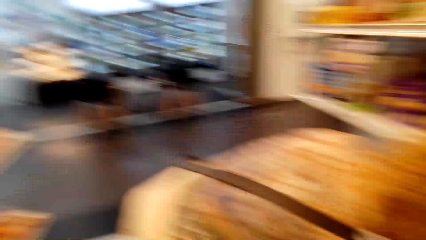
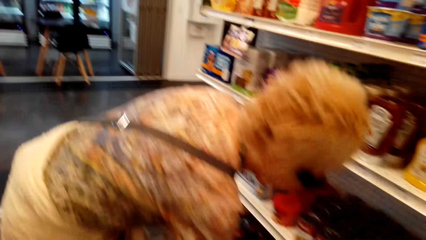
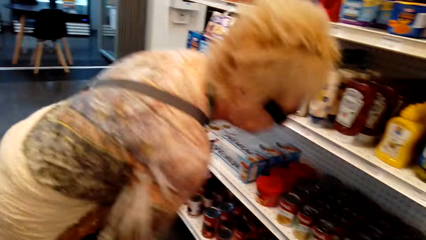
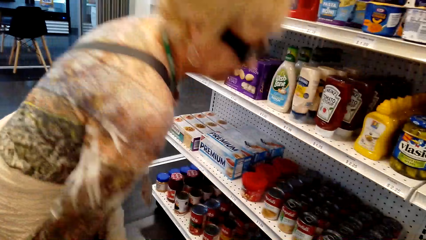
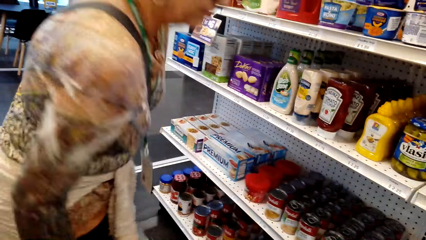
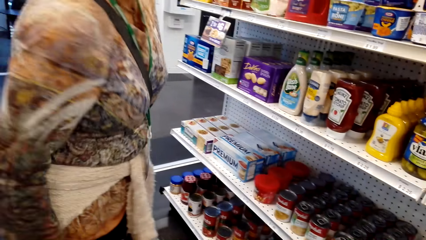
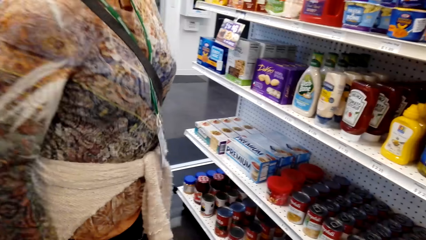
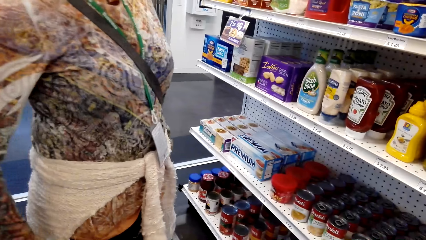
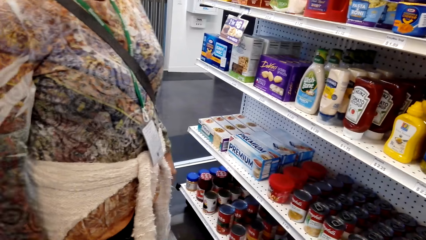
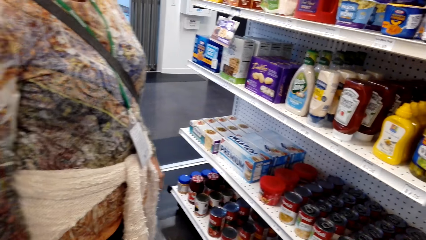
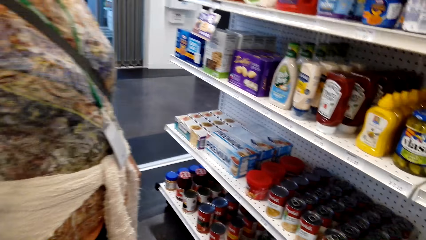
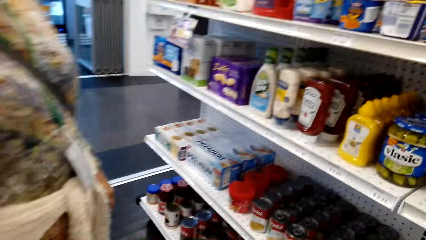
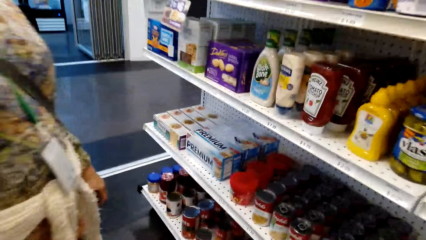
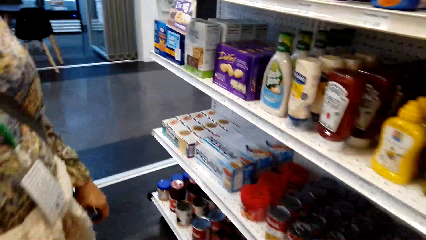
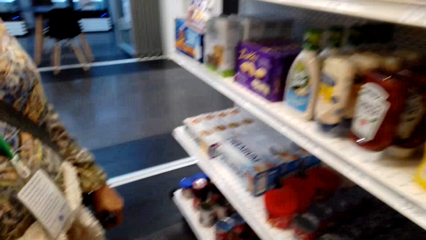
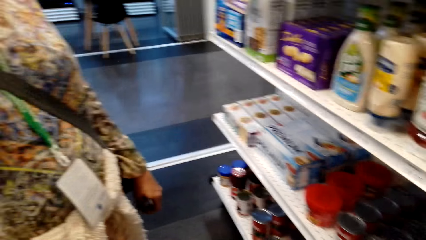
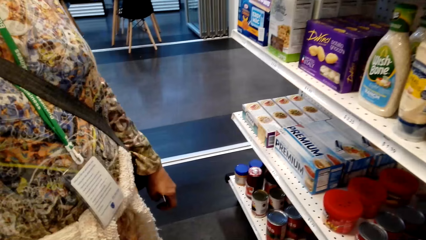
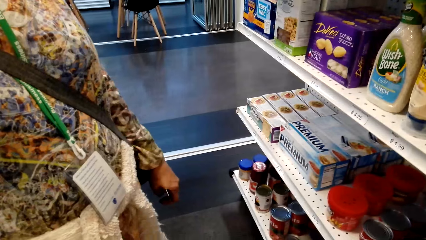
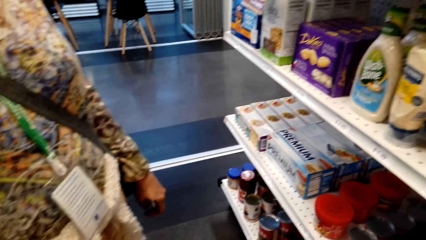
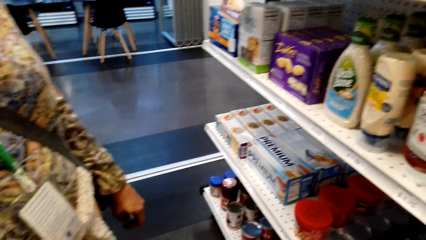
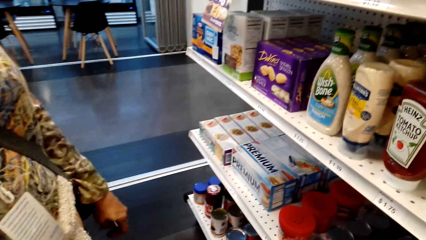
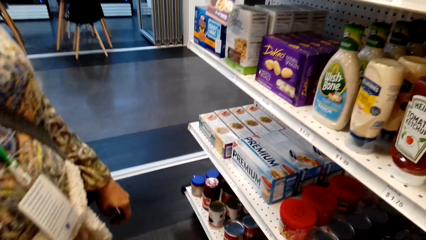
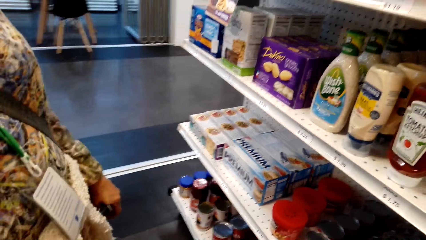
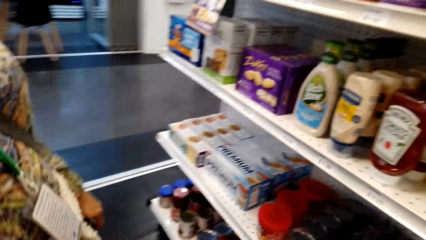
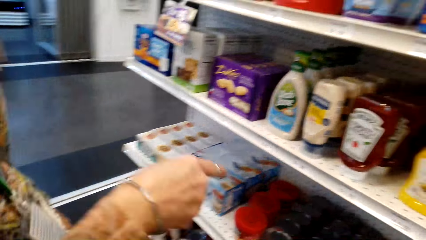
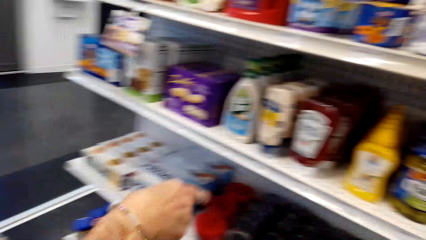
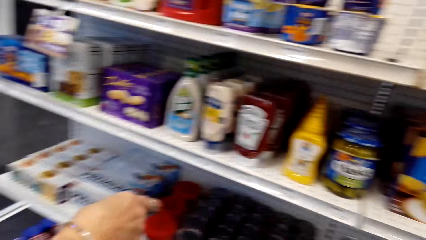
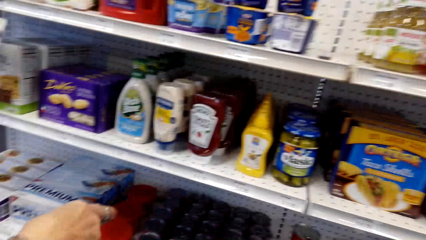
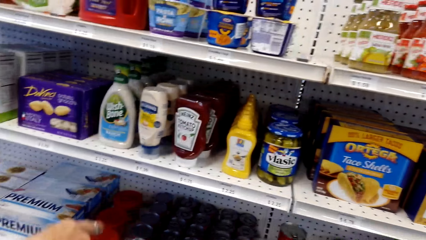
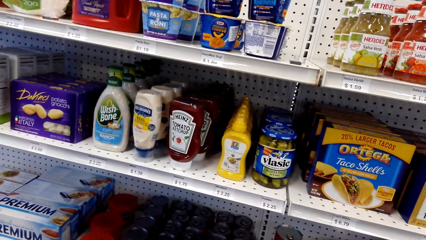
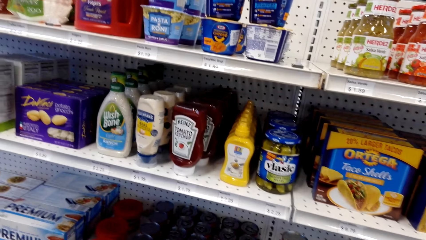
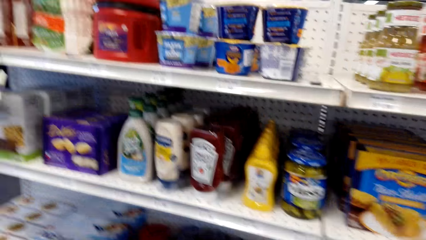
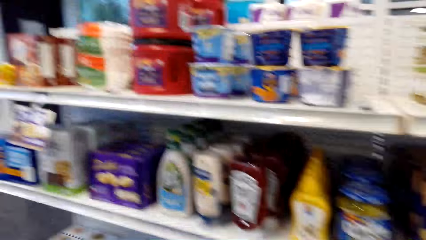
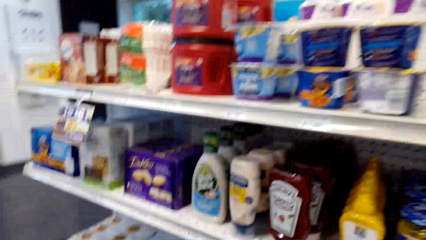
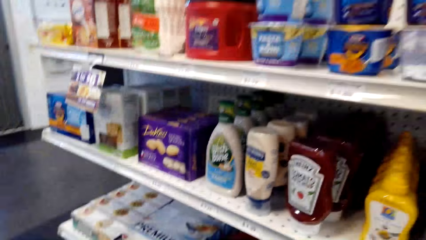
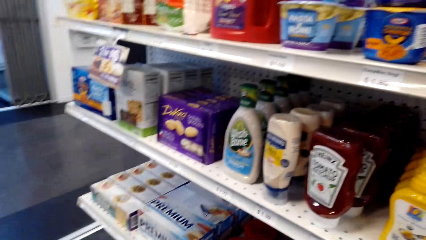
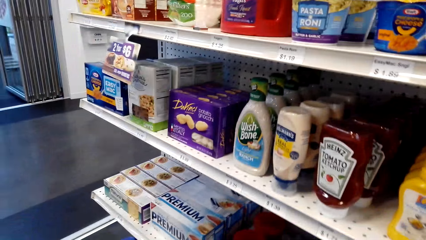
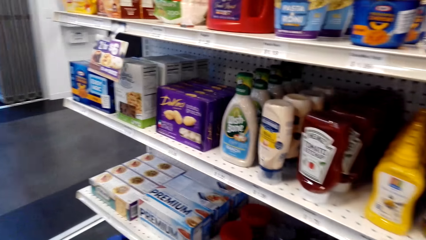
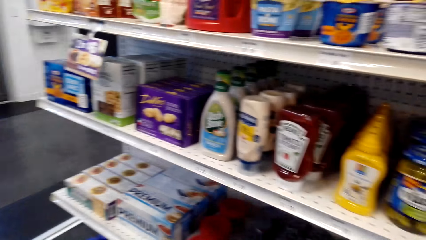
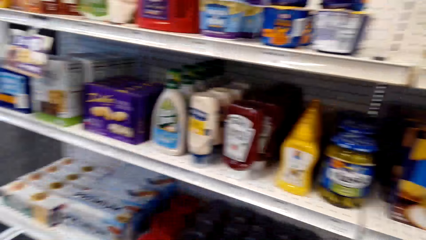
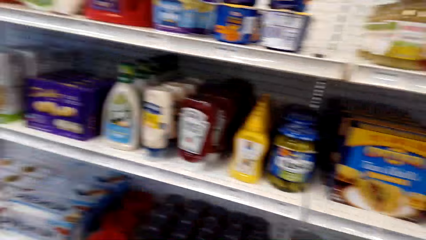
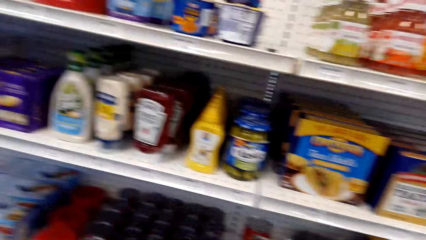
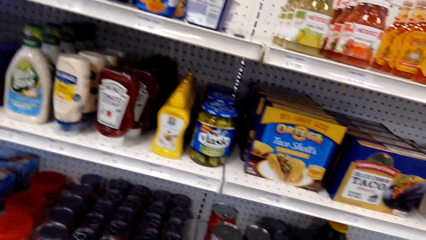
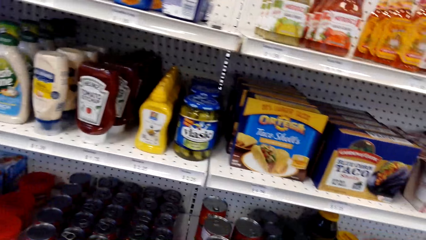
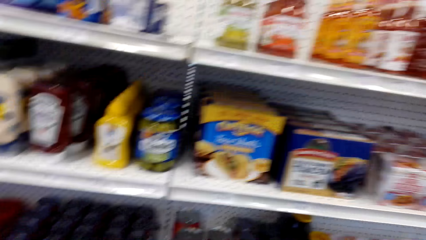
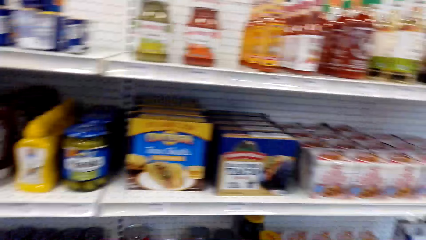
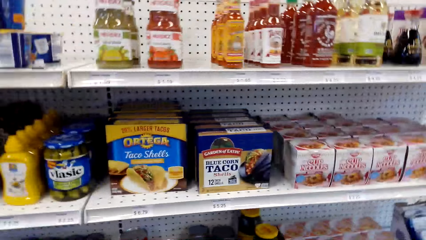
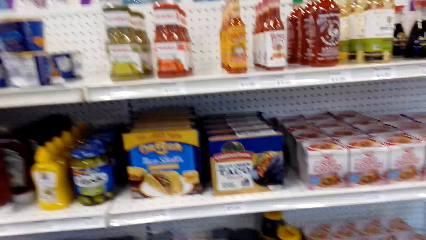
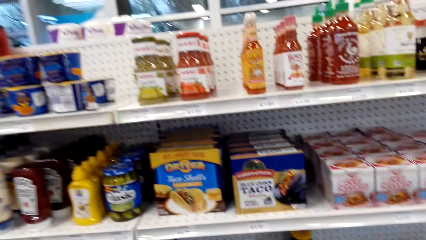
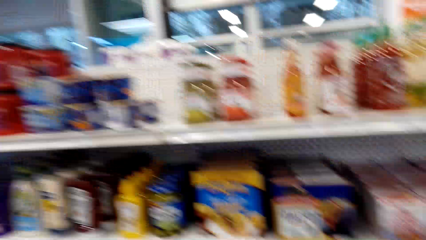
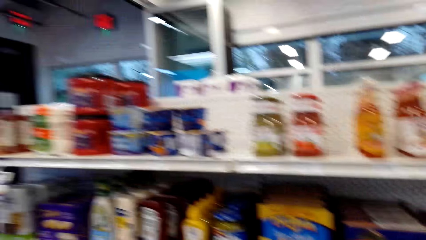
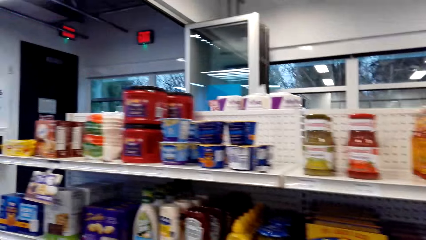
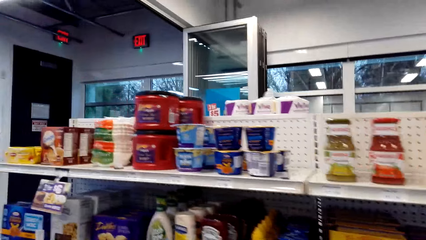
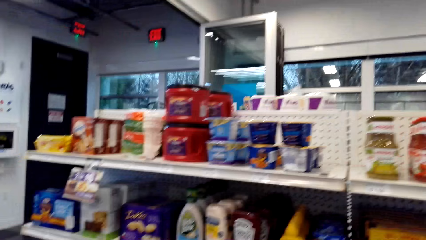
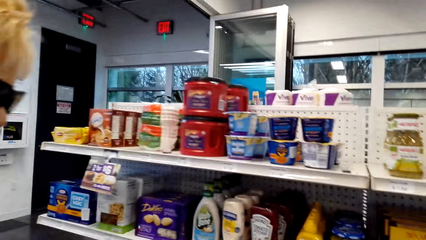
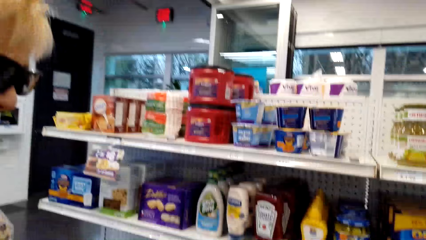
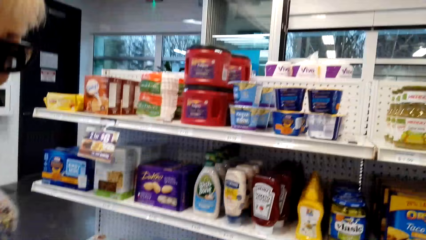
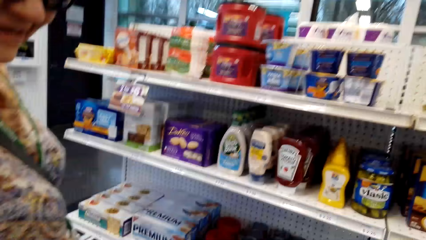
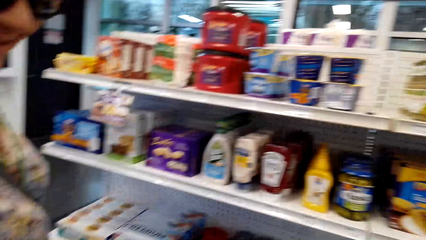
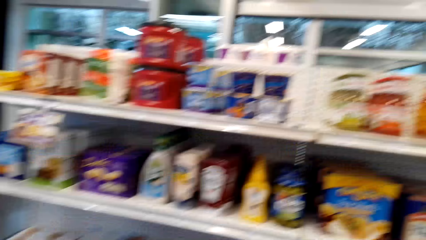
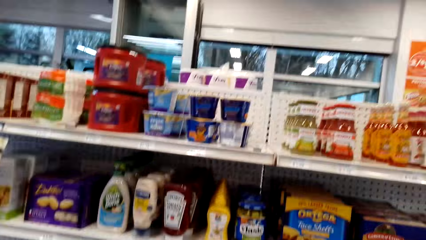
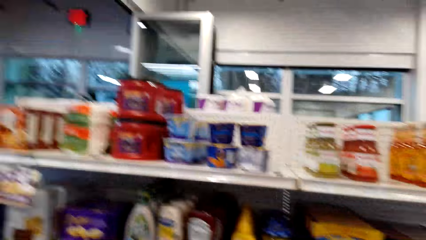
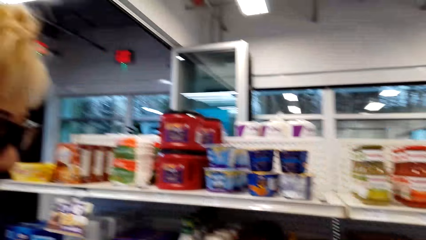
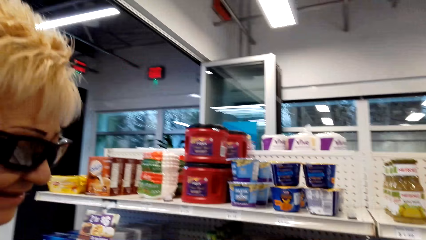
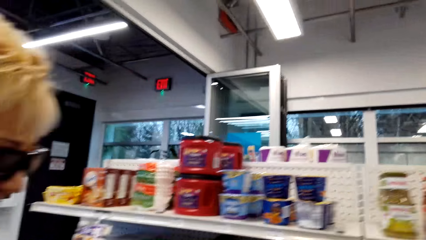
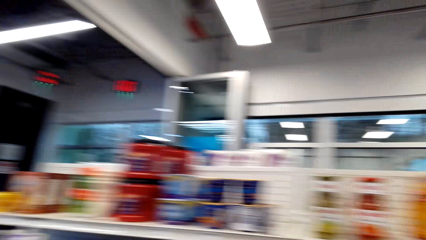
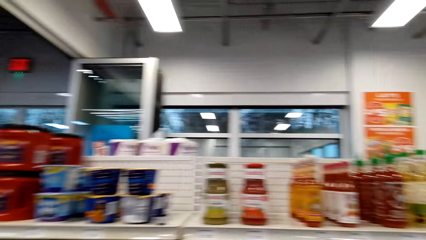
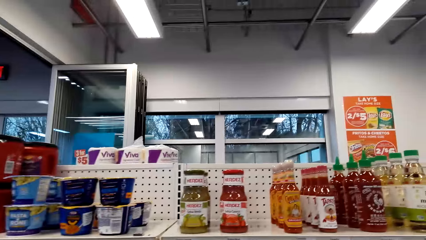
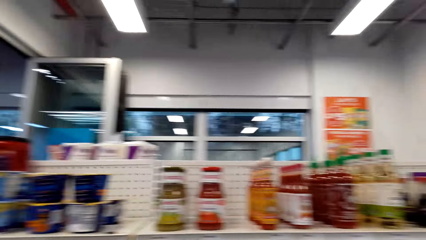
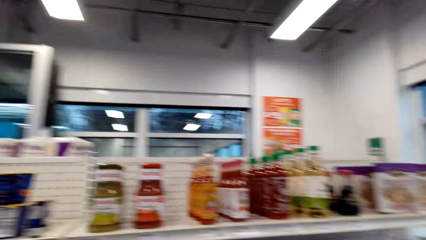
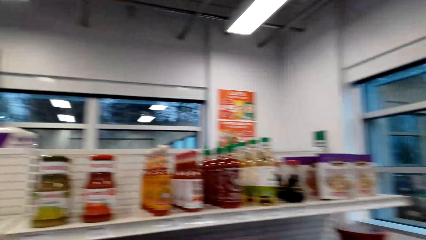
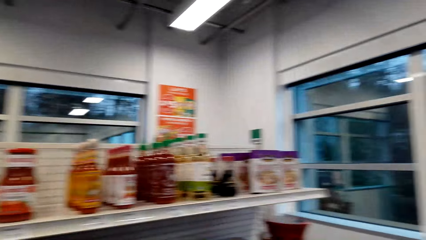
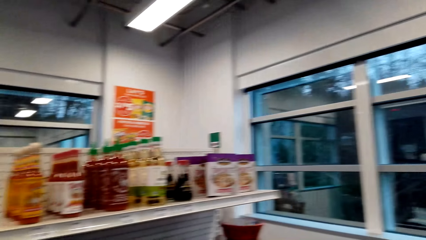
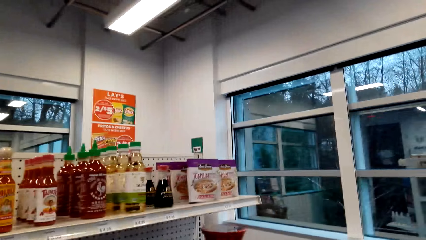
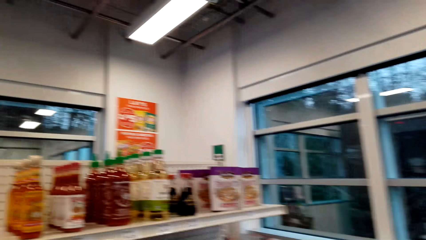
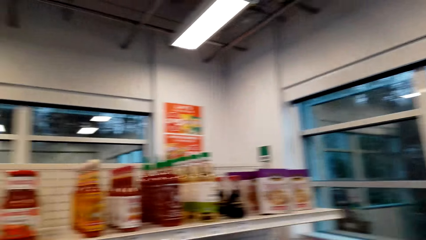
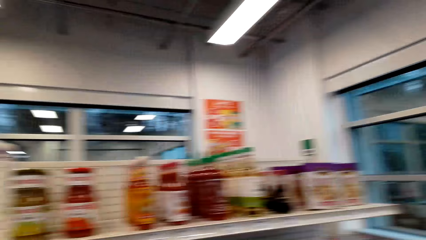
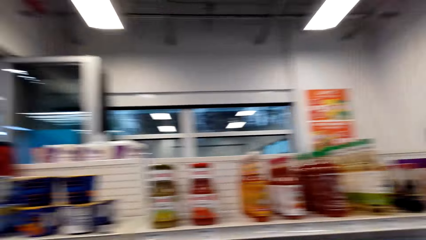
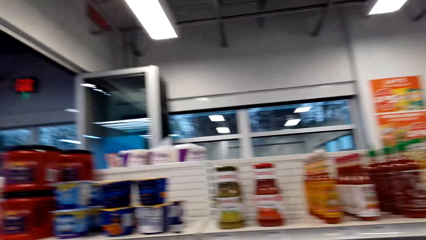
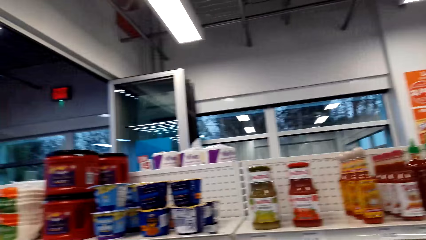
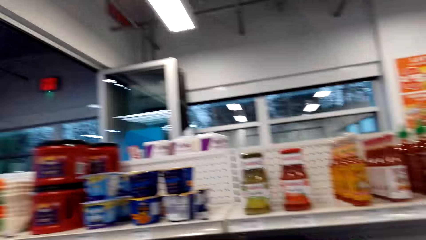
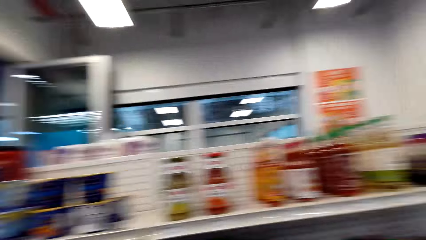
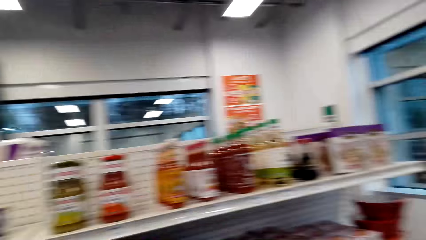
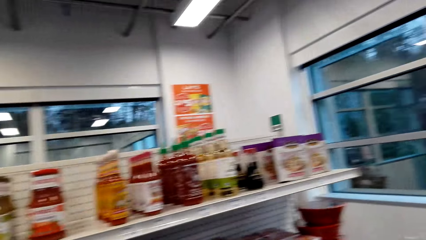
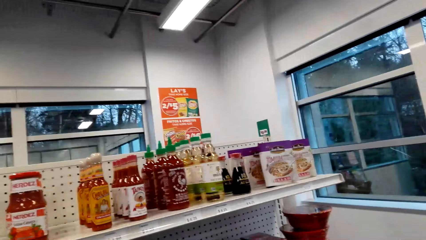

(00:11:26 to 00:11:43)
A lady picks something. The camera wearer looks around the shelves. They dialogue with the lady.
